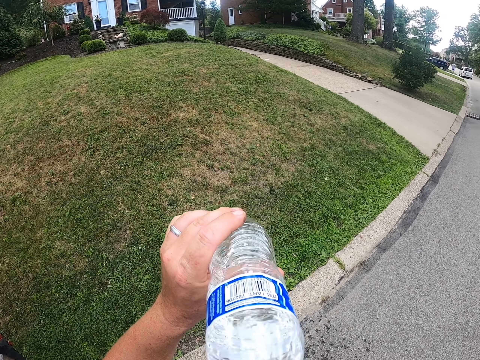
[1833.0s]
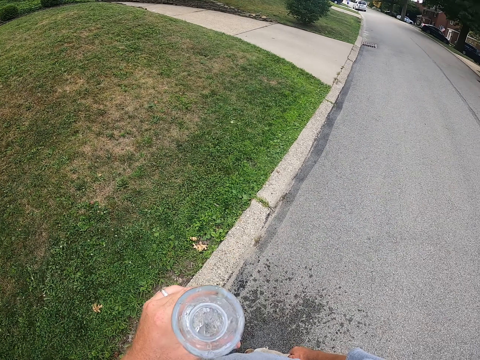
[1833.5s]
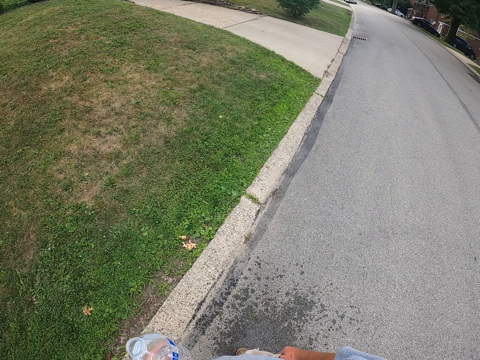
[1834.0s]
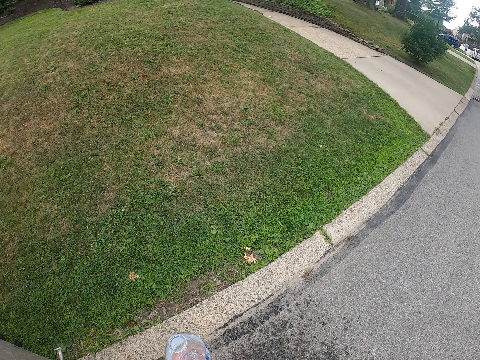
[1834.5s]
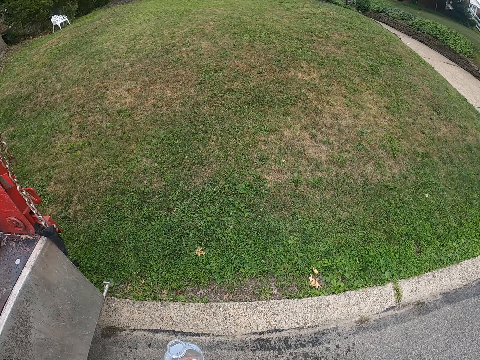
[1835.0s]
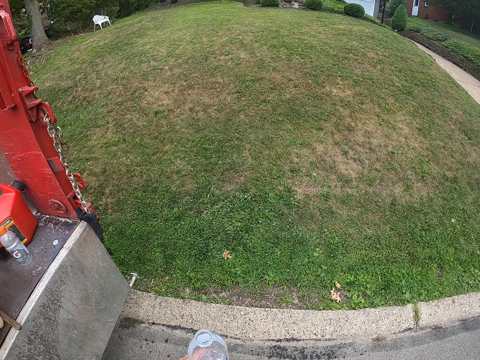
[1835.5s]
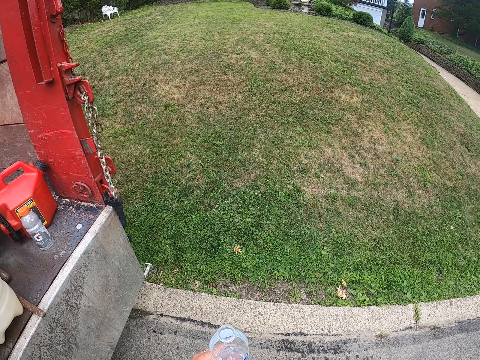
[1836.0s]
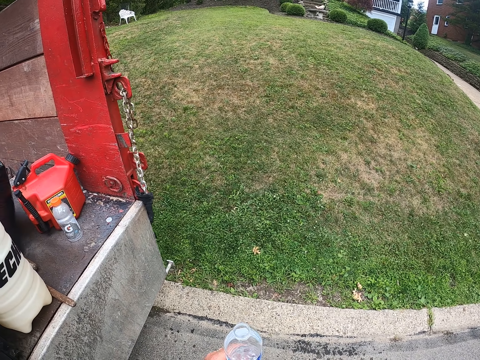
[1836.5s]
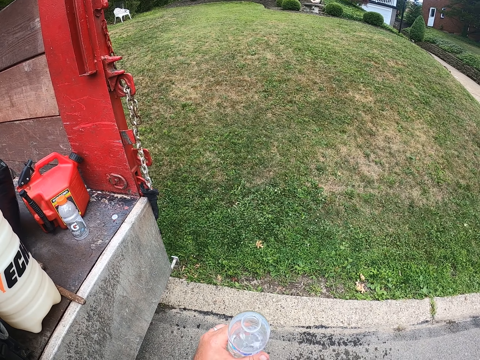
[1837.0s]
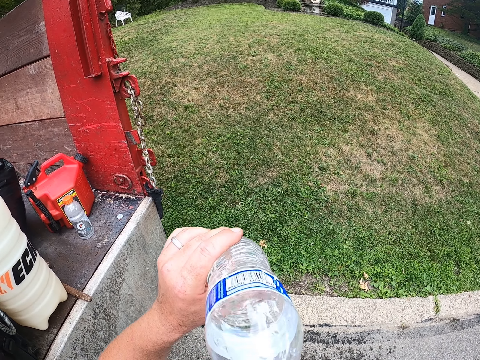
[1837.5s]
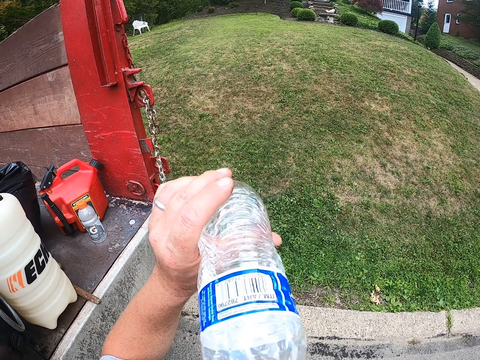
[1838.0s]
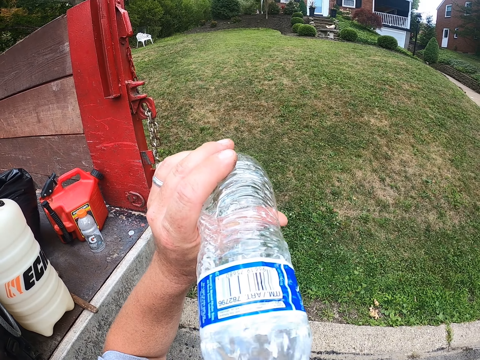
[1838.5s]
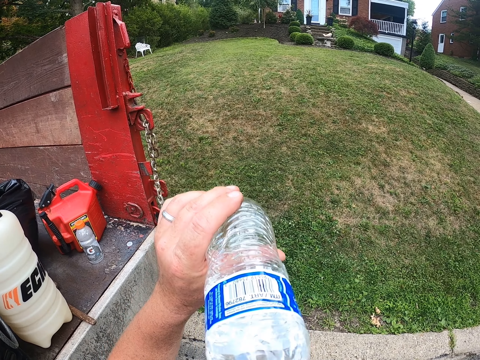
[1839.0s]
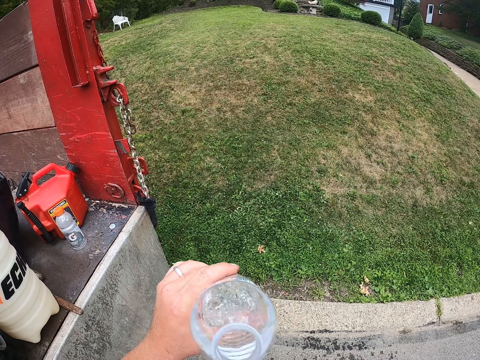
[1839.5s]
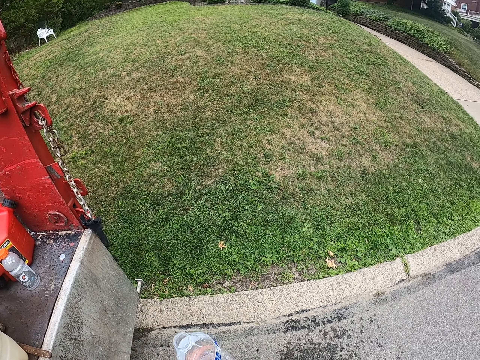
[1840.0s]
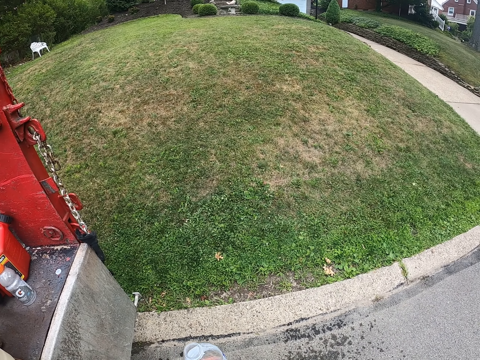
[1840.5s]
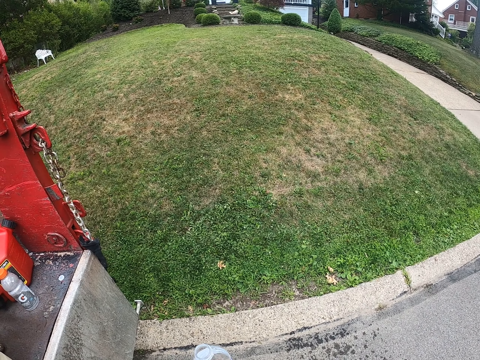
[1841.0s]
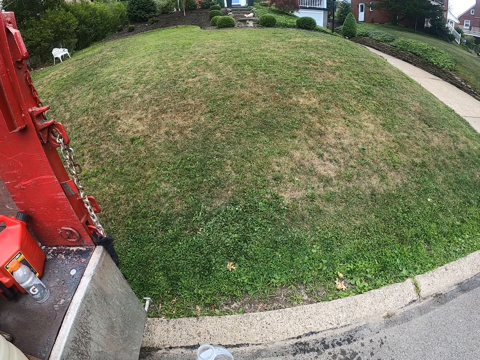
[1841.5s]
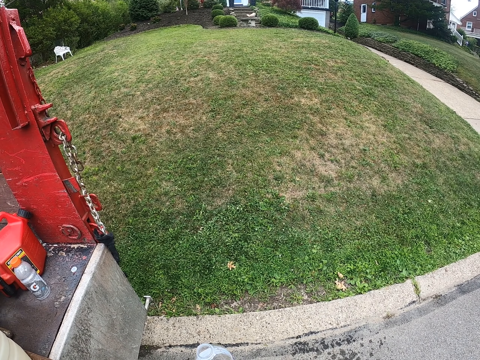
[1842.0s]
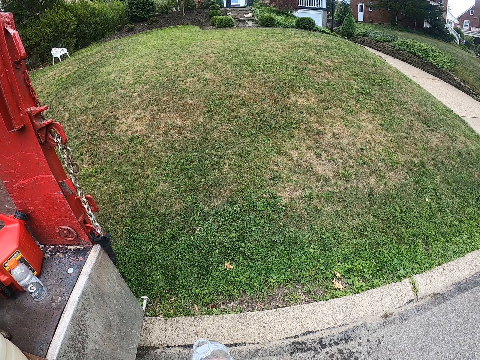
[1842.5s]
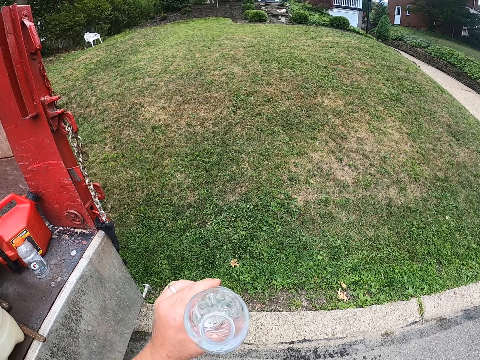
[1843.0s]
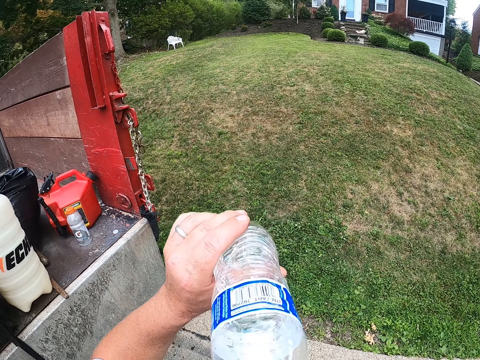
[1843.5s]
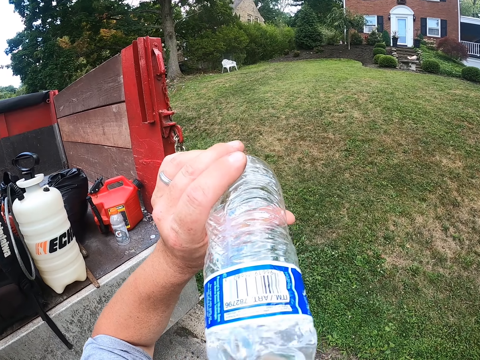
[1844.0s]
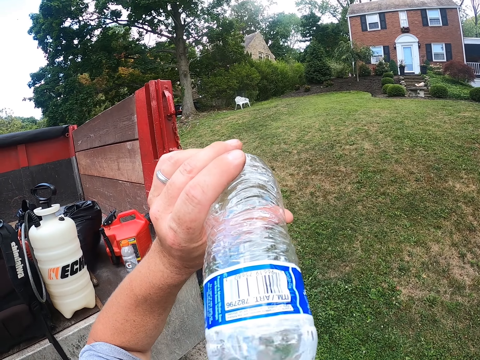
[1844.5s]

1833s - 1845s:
The camera wearer looks around. They lift the bottle. They drink water. They look around. They drink water.

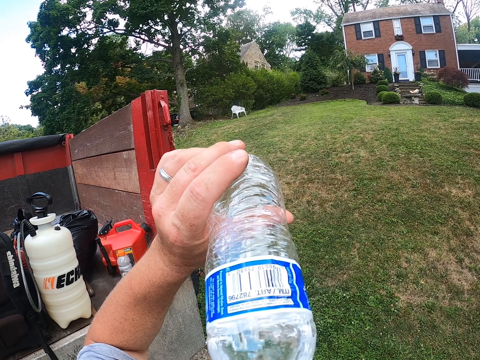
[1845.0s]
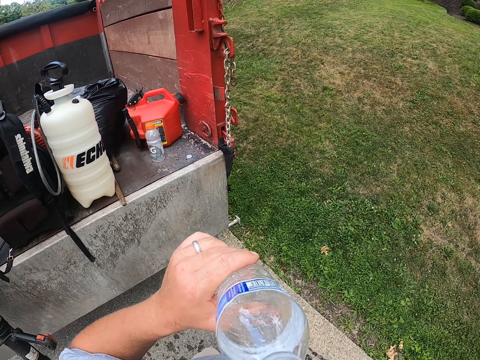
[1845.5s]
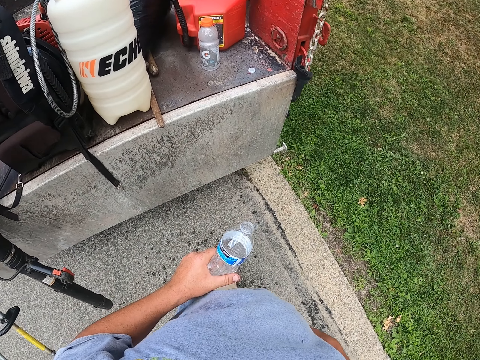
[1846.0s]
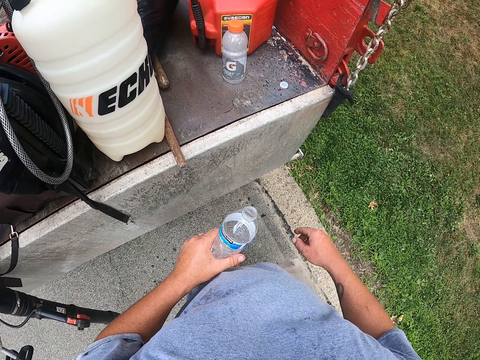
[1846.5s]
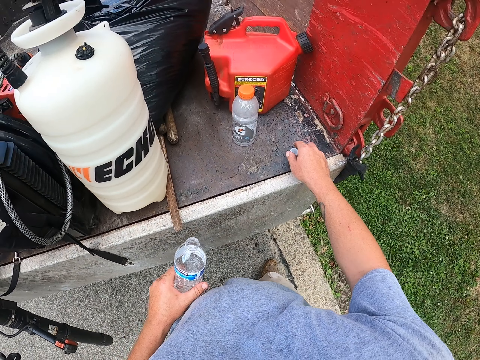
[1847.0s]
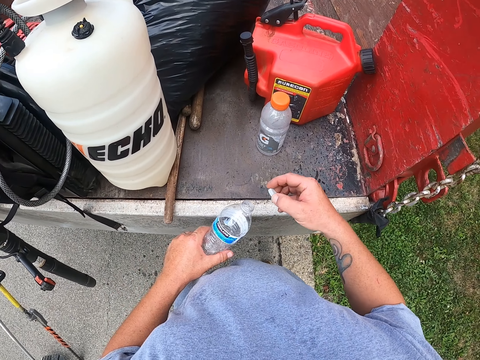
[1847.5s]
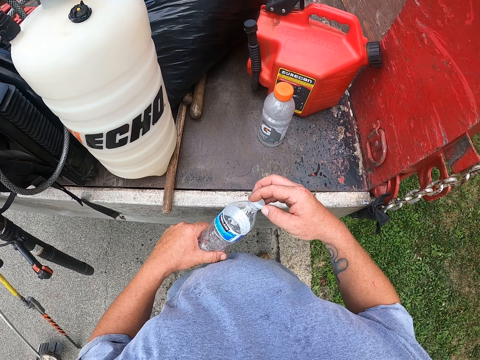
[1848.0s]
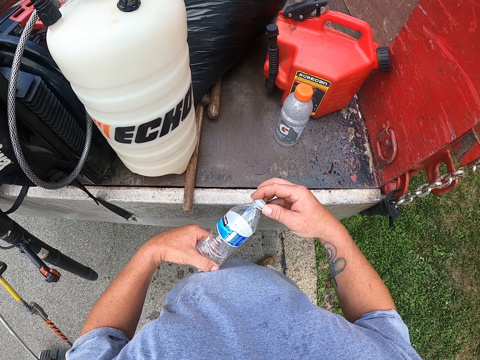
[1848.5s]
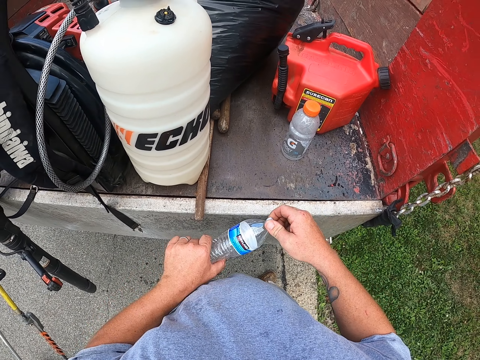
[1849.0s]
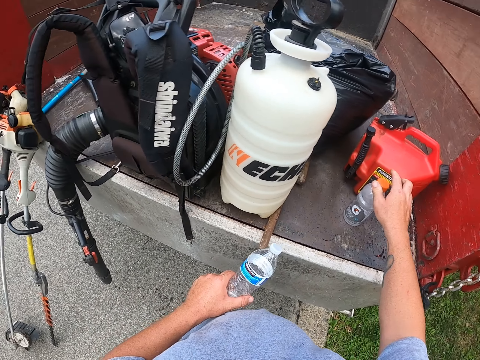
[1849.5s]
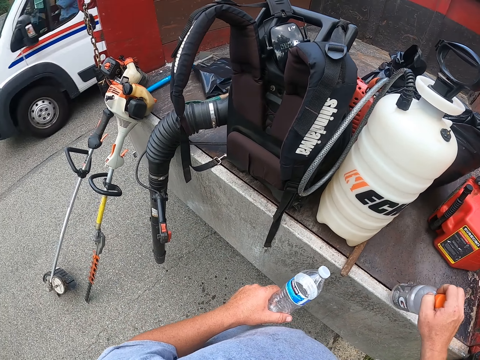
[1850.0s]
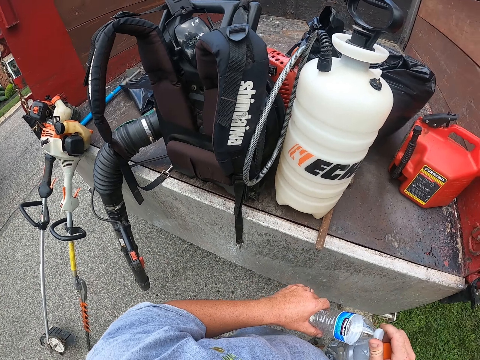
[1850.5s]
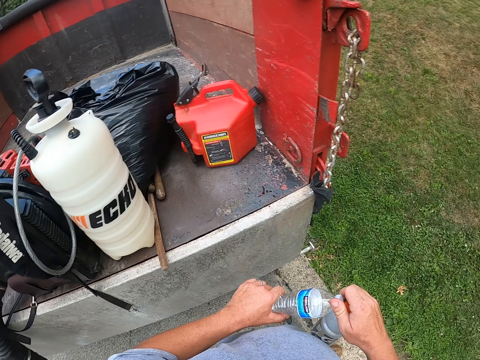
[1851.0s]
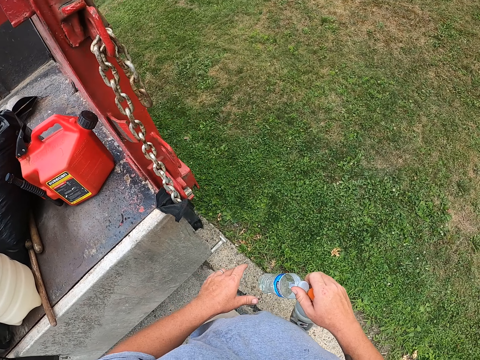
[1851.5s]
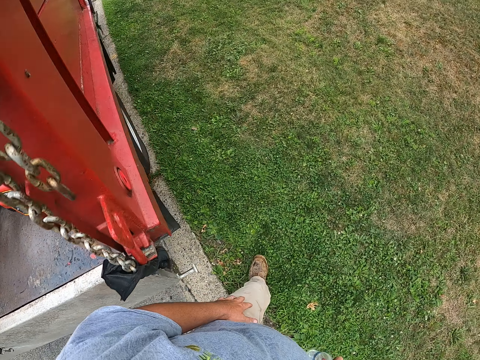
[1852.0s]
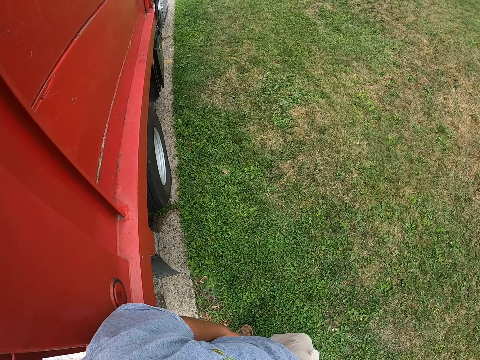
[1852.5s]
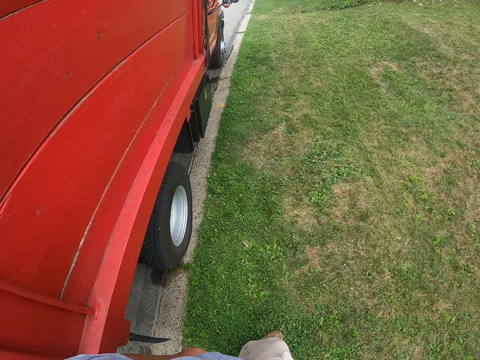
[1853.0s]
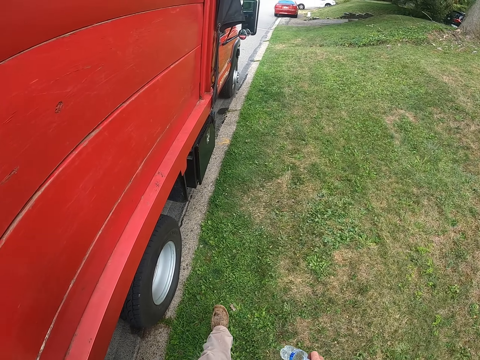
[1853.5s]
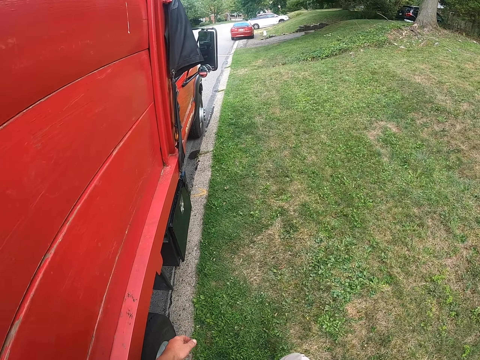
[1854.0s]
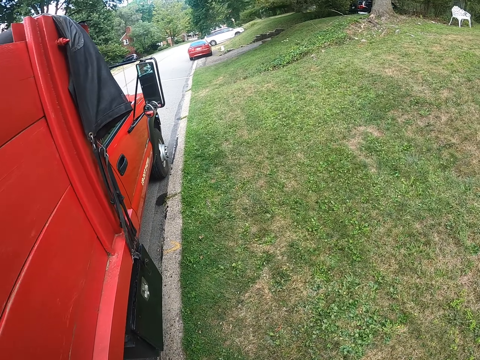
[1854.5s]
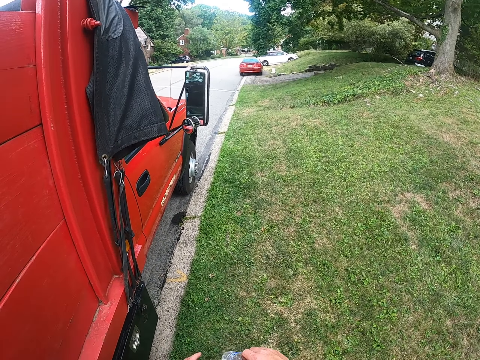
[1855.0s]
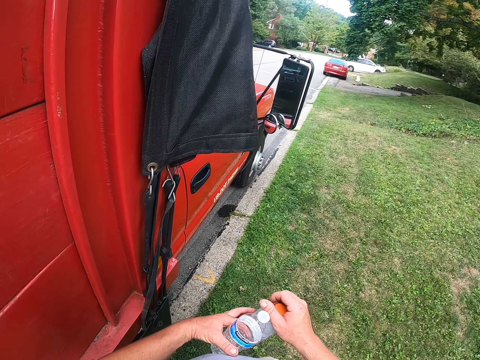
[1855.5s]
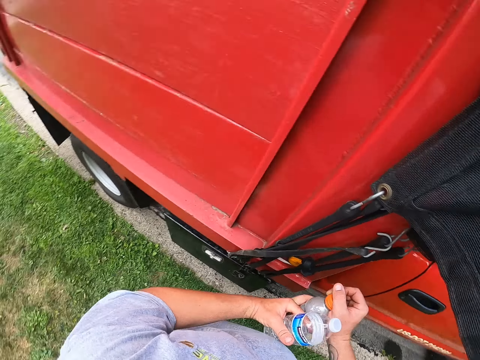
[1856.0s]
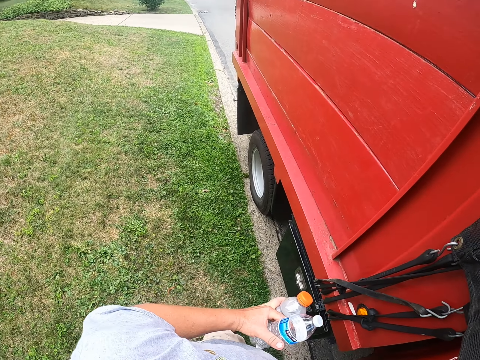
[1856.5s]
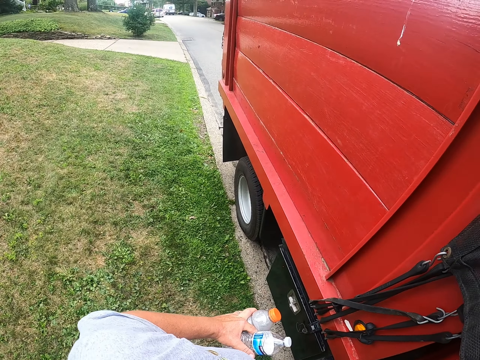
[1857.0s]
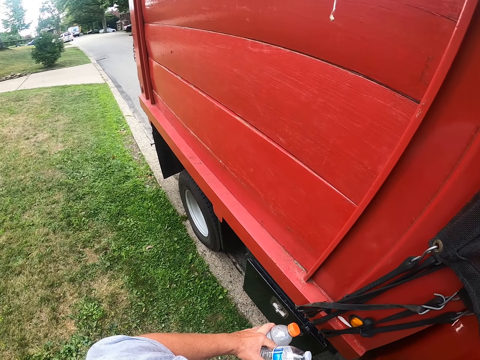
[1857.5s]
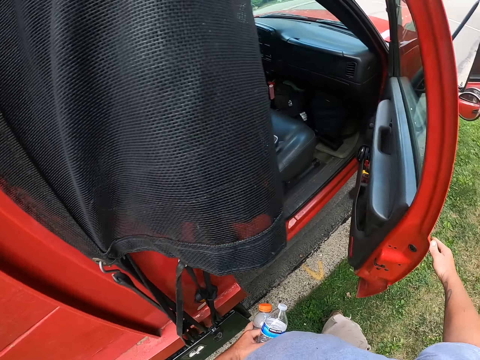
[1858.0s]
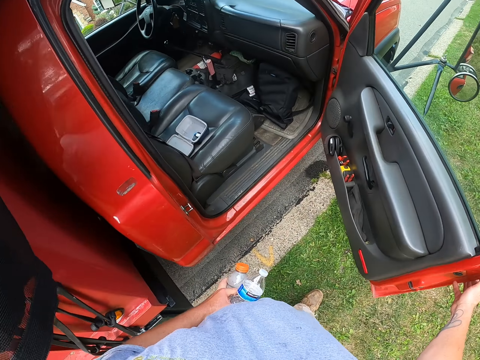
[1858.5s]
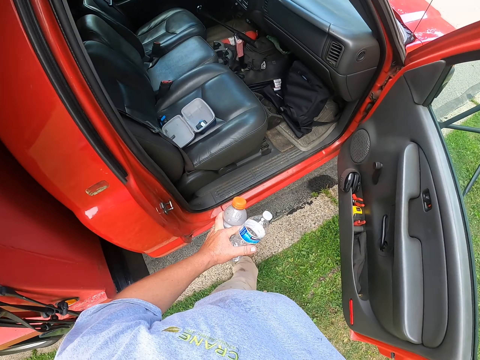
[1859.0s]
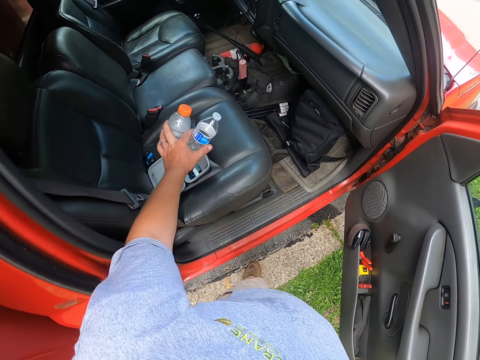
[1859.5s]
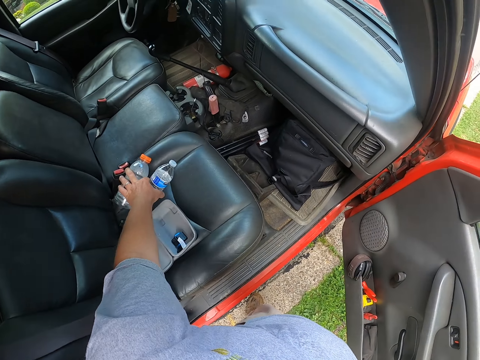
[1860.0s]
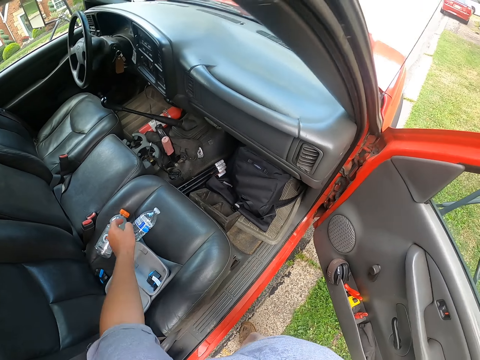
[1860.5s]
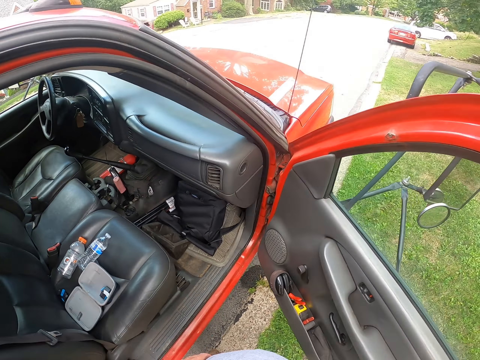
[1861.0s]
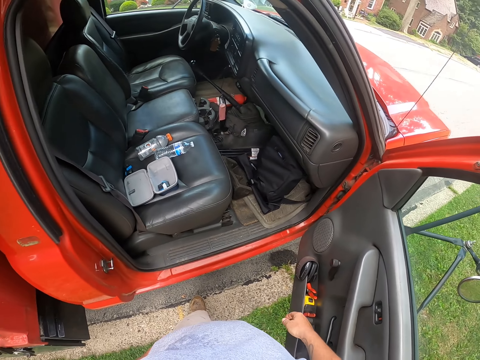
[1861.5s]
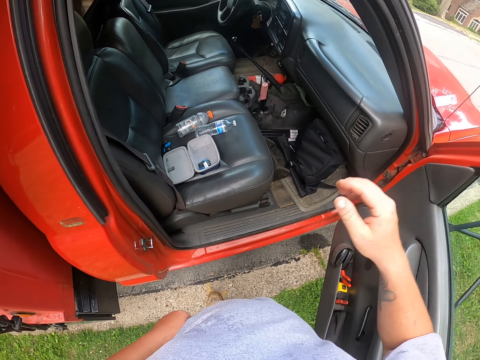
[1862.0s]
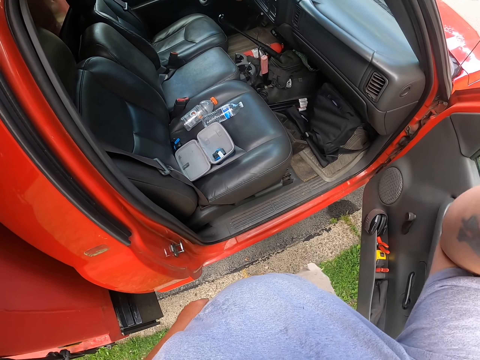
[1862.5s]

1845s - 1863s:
The camera wearer makes a step. They pick up a plastic bottle lid. They close the bottle lid. They pick up a plastic bottle. They hold two bottles. They walk around. They transfer the bottle to the left hand. They look around. They open a lorry or truck door. They make a step. They push the truck door. They place the bottle on the seat of the truck. They move the left hand. They look around.
